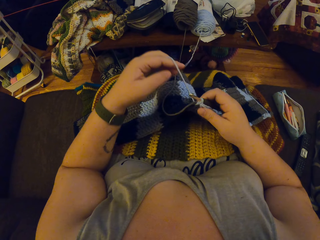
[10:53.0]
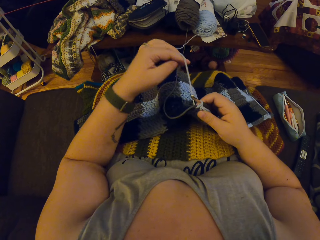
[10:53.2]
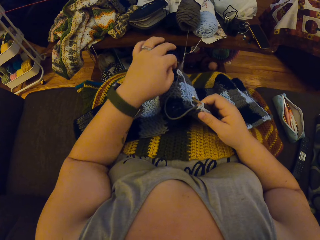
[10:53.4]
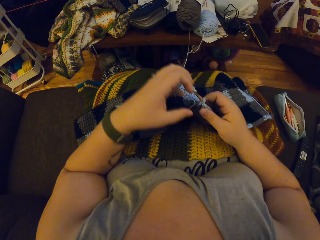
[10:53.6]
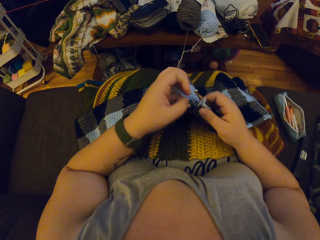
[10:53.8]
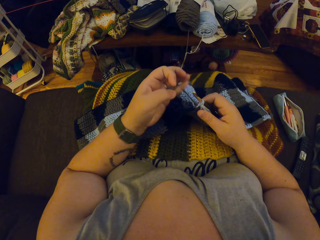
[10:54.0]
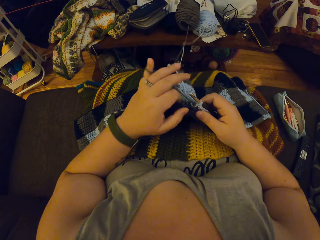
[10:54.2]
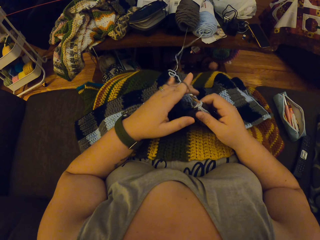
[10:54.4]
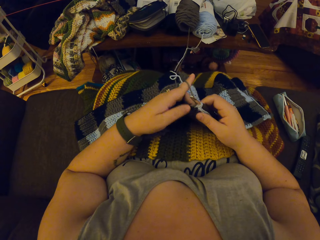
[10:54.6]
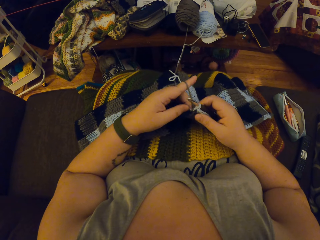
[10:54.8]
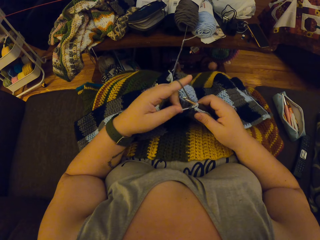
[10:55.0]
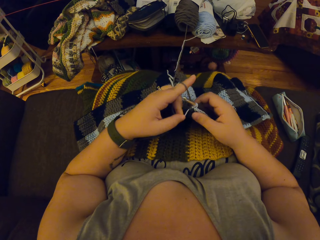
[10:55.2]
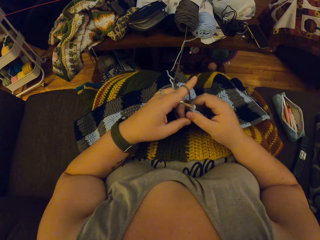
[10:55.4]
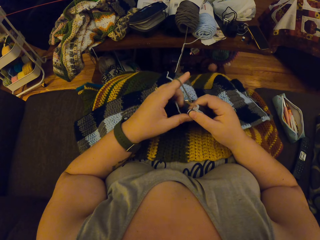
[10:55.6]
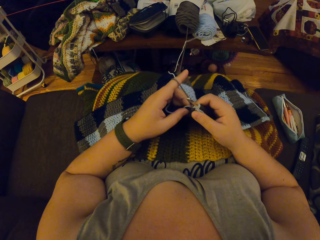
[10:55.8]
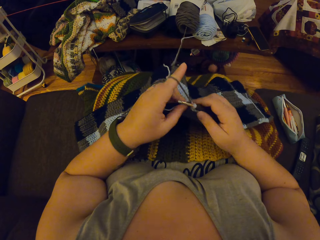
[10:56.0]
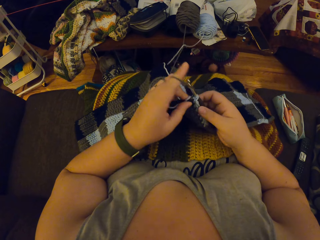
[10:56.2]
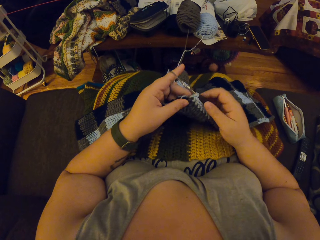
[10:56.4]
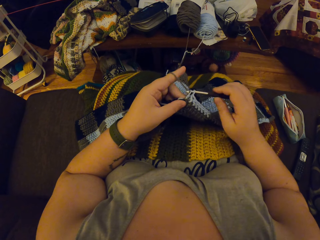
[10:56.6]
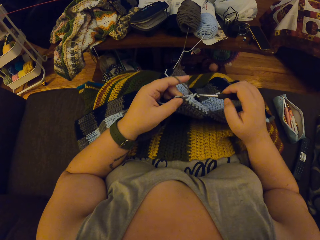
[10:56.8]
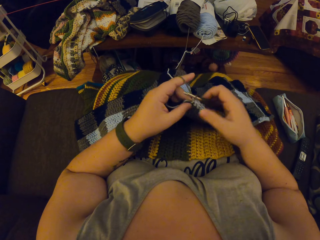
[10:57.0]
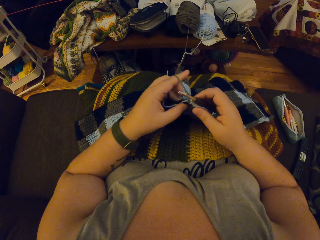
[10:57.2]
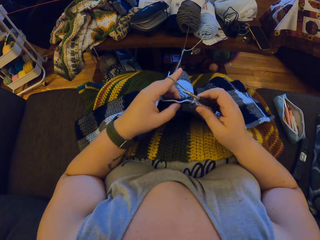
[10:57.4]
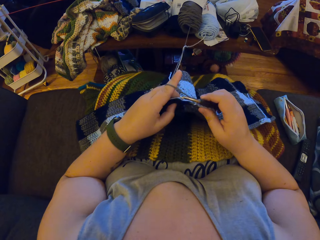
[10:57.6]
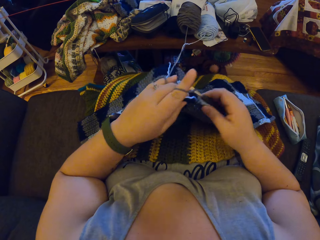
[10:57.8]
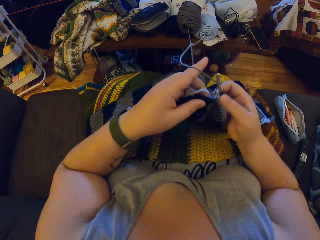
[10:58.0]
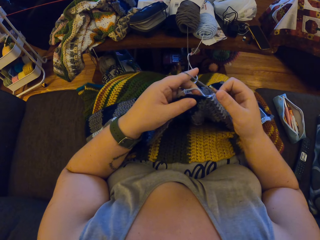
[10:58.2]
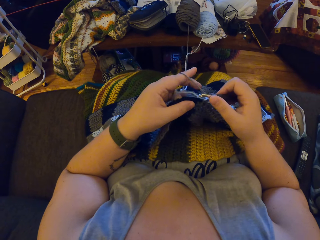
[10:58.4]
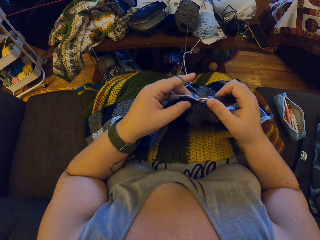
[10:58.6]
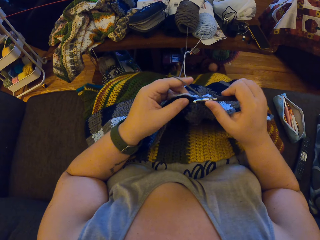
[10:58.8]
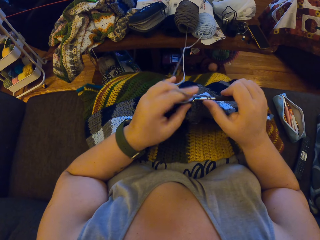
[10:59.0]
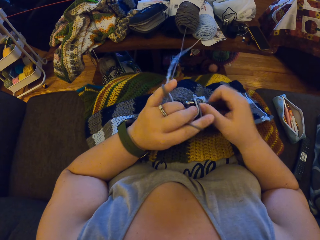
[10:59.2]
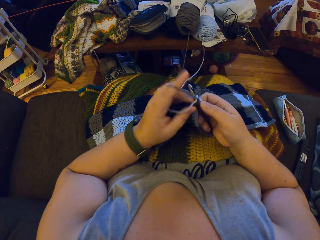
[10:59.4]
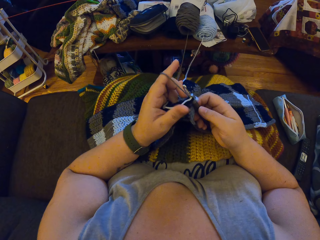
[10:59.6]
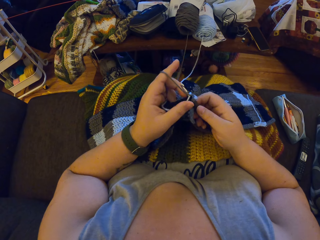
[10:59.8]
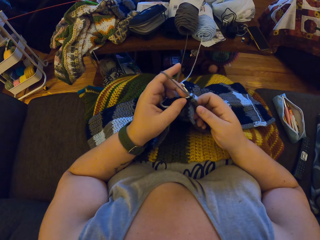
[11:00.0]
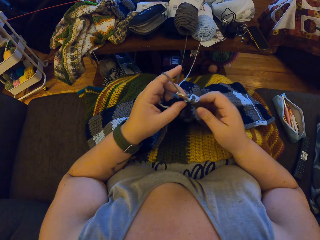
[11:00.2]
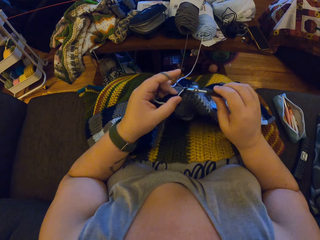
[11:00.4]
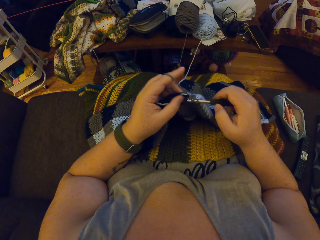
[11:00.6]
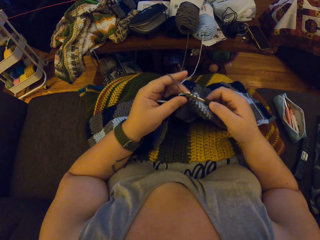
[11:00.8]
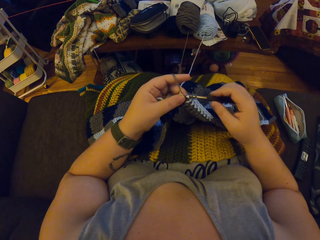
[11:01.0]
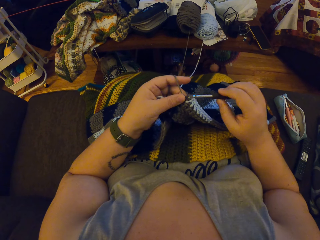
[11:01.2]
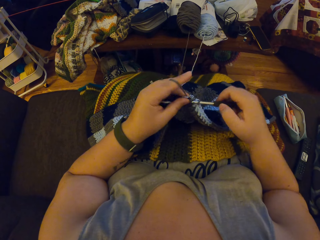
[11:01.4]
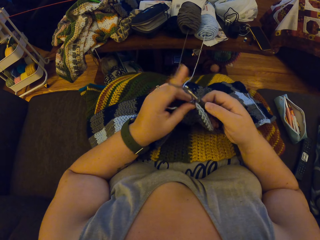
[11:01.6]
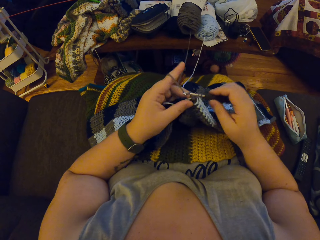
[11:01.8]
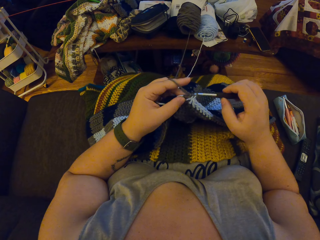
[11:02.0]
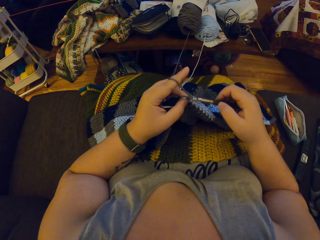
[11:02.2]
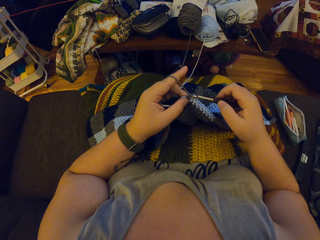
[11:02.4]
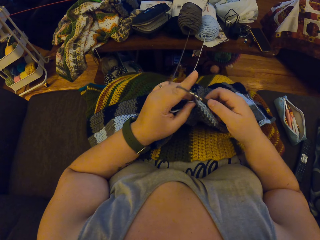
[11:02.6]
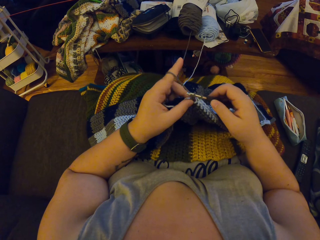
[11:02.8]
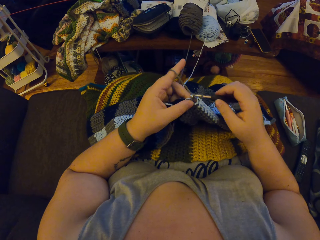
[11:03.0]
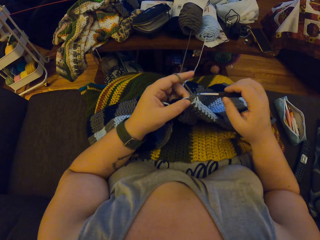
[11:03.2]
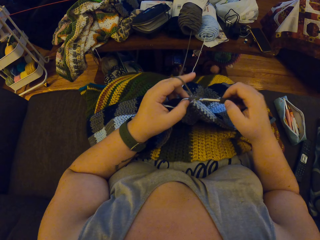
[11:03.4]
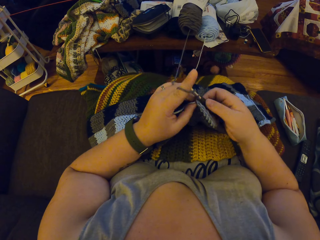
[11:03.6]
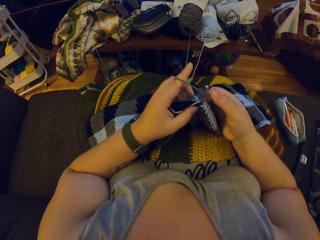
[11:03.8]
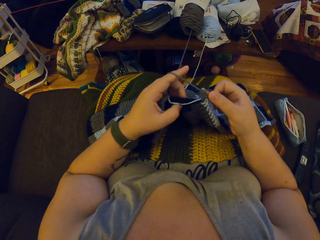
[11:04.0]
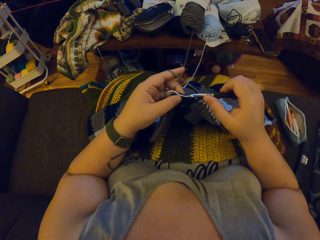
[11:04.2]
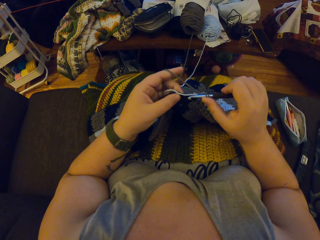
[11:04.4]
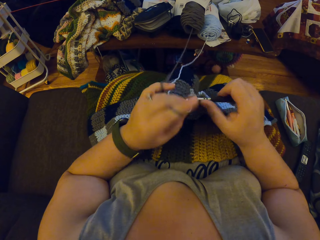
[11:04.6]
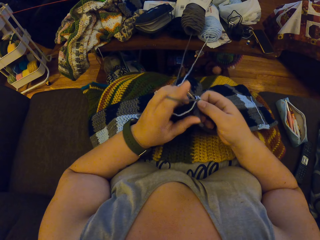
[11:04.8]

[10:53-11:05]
The camera wearer adjusts the yarn strand with her left hand. She crochets the yarn with her hands.

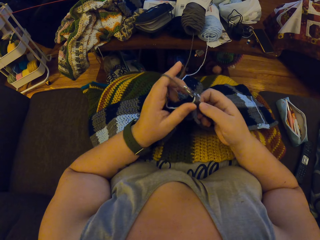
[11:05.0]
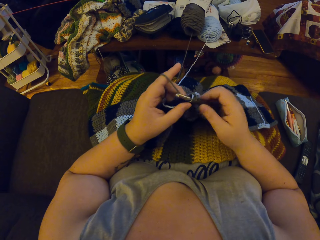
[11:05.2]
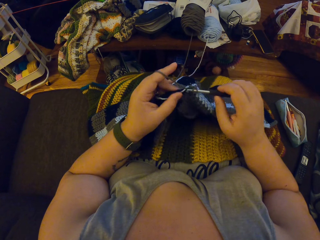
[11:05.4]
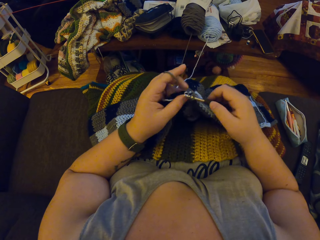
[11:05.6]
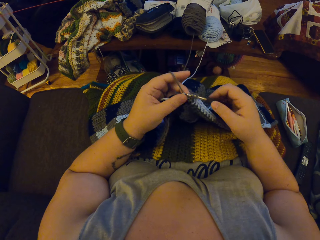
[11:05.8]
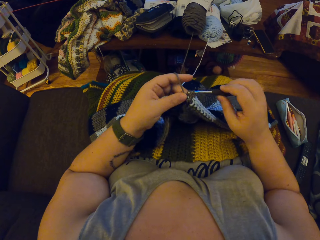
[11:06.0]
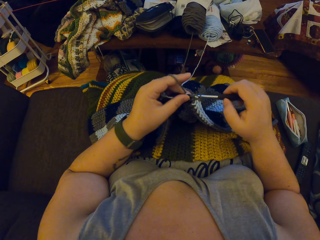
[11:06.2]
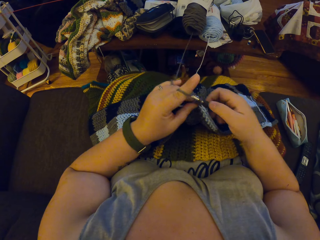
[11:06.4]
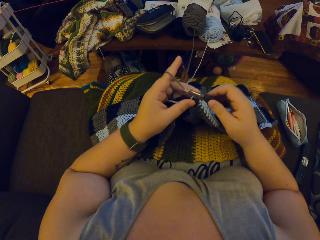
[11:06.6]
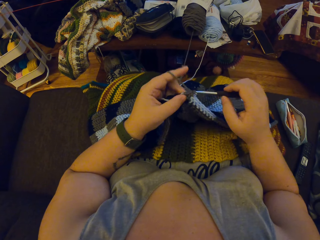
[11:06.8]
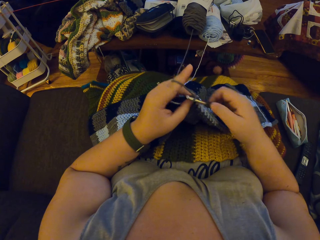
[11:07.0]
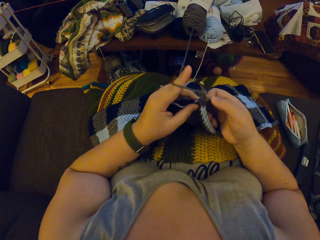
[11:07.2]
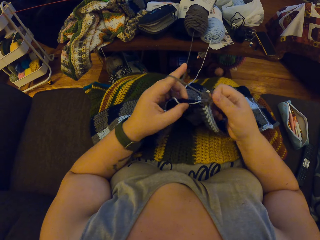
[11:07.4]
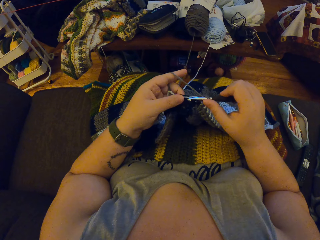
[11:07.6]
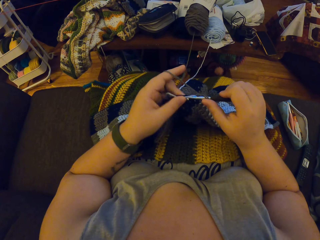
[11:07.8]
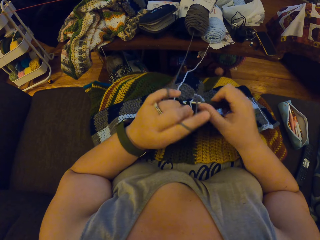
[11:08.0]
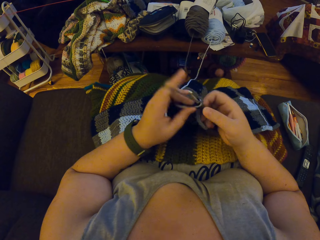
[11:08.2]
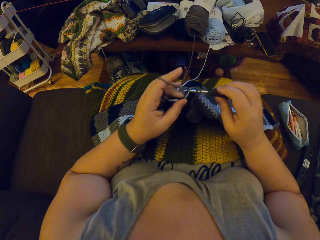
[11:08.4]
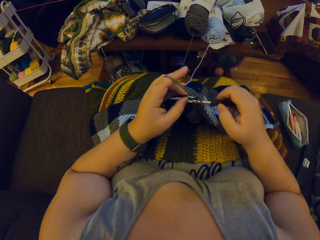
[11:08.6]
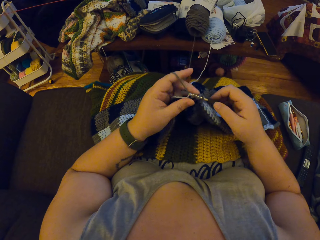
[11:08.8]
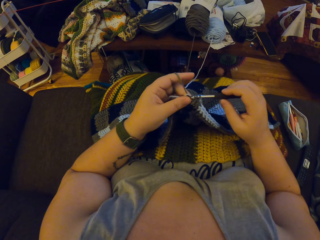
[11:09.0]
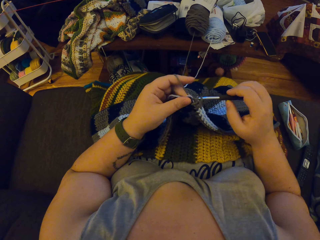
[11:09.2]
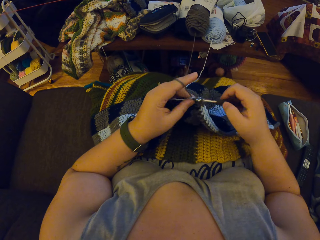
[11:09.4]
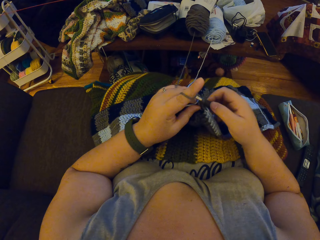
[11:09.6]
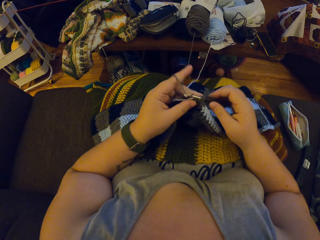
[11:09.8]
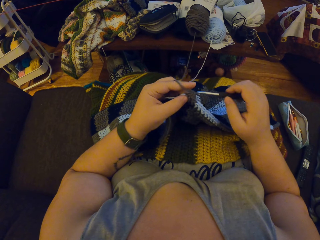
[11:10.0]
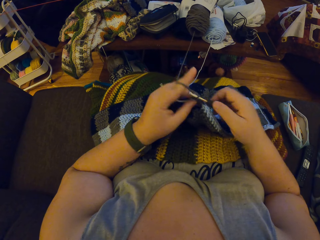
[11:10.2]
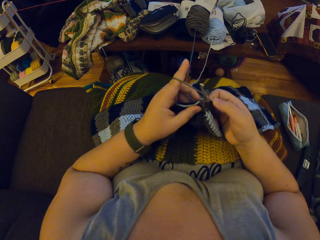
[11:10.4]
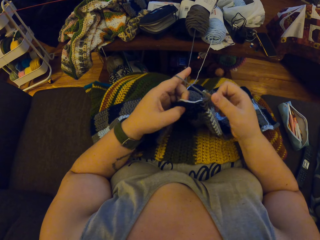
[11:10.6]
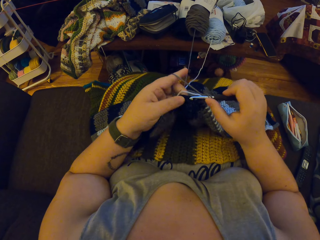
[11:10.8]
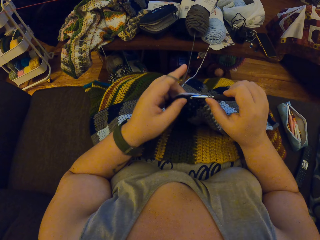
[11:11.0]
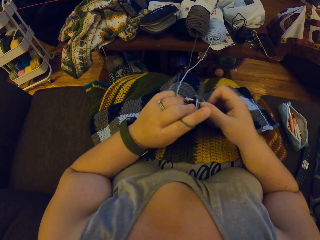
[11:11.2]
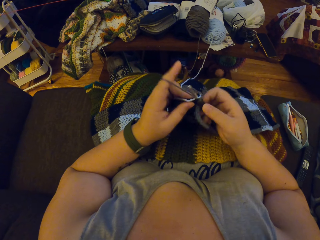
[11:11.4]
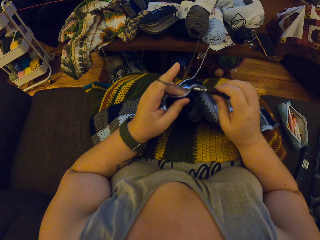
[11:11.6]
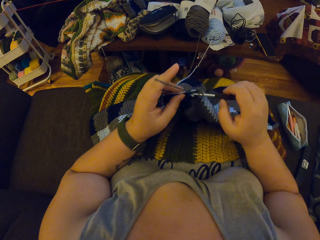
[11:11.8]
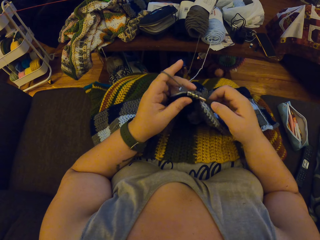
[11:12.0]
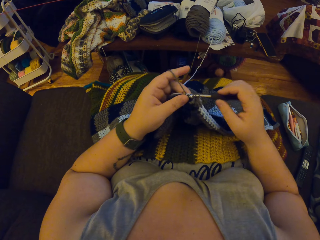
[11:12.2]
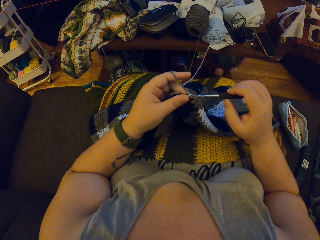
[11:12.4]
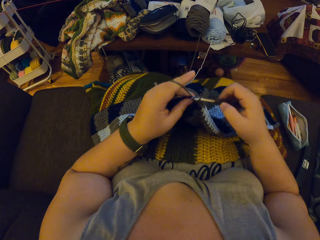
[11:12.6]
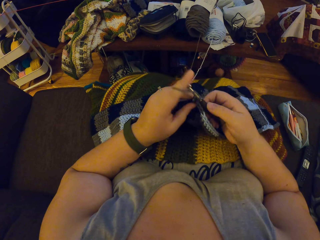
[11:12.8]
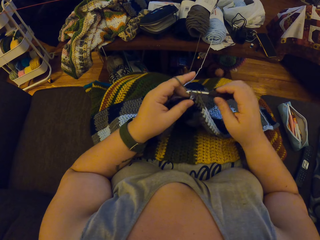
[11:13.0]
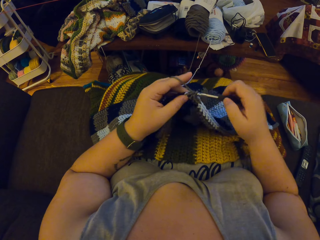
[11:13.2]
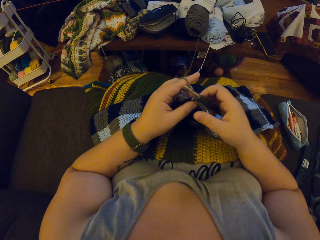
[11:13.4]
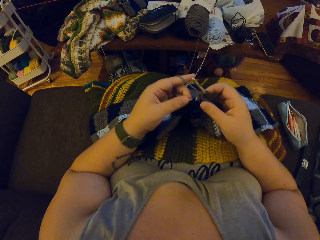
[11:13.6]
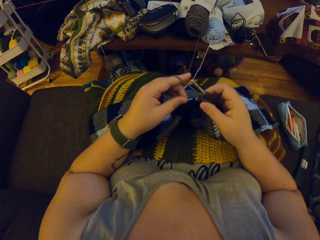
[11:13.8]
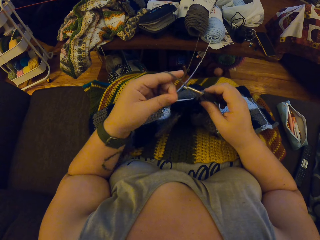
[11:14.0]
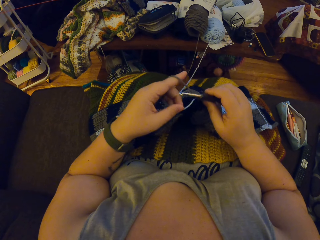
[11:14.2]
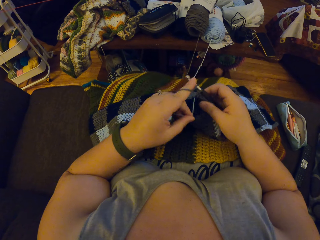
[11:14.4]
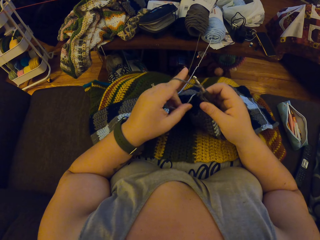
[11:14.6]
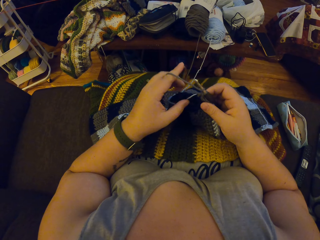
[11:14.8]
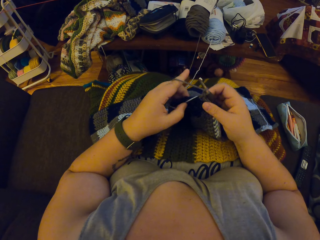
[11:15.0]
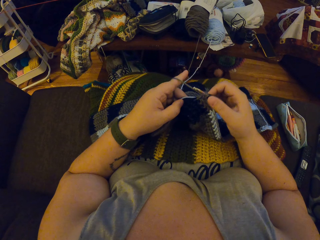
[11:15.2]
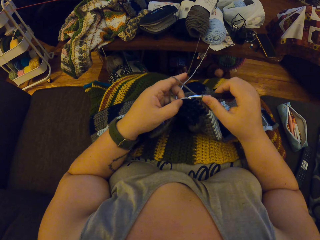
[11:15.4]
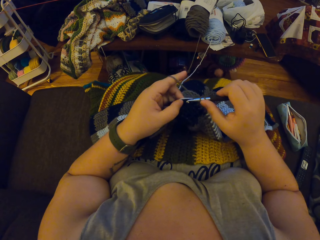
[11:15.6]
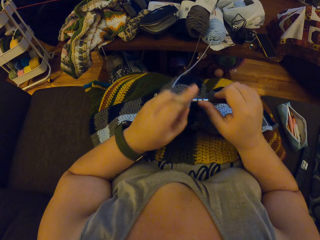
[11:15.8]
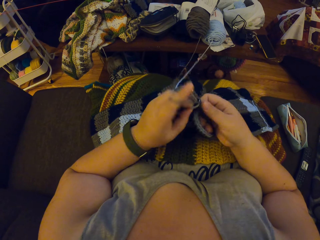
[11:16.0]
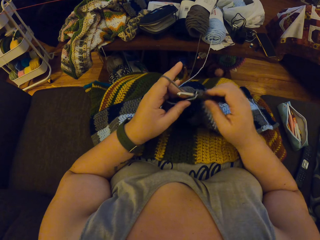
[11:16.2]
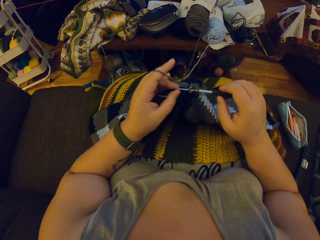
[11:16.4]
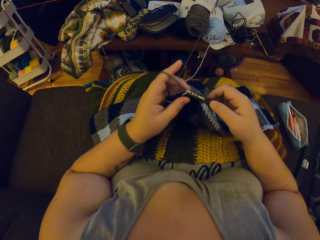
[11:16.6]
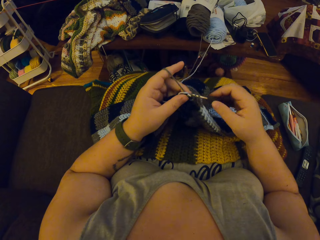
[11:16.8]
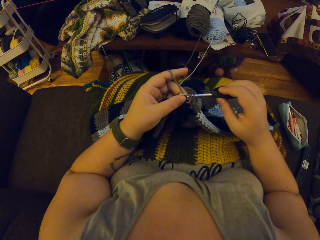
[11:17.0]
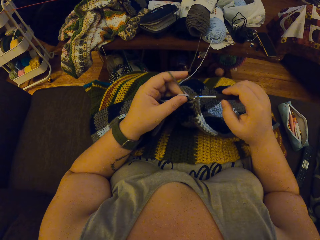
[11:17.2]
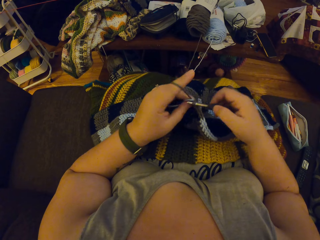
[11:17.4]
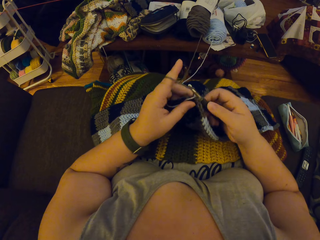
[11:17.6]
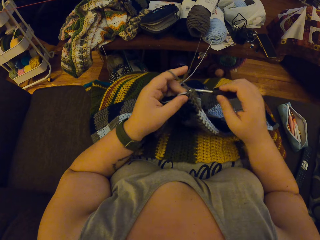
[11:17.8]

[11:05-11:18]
The camera wearer adjusts the yarn strand with her left hand. She crochets the yarn with her hands.
